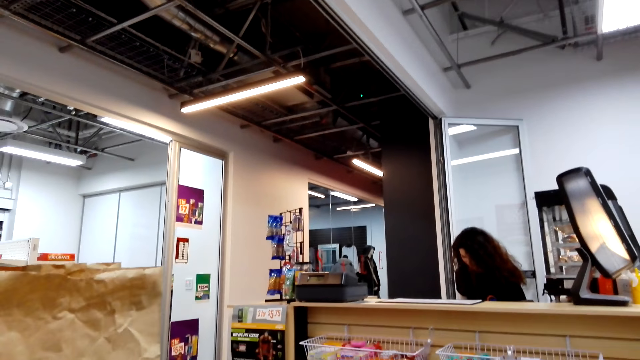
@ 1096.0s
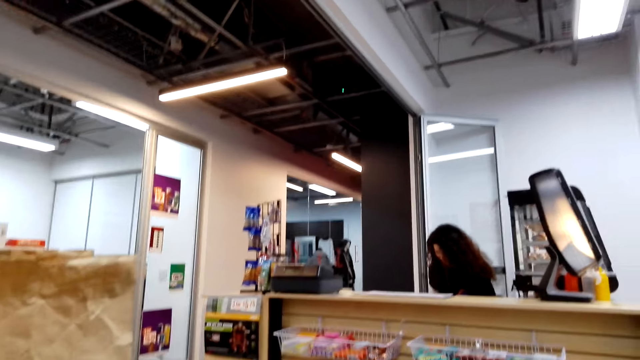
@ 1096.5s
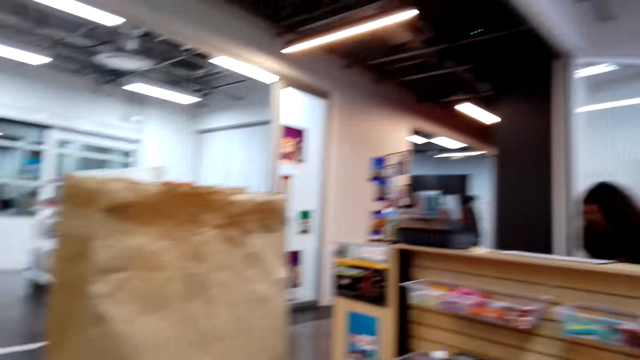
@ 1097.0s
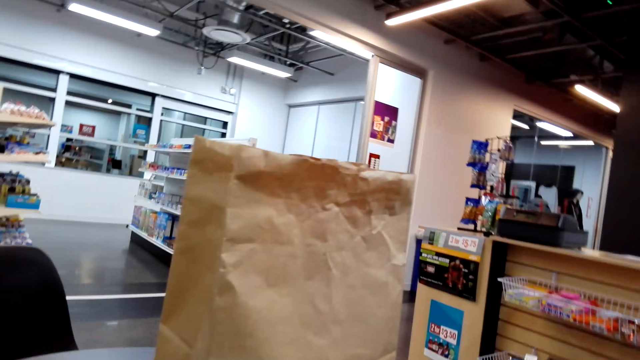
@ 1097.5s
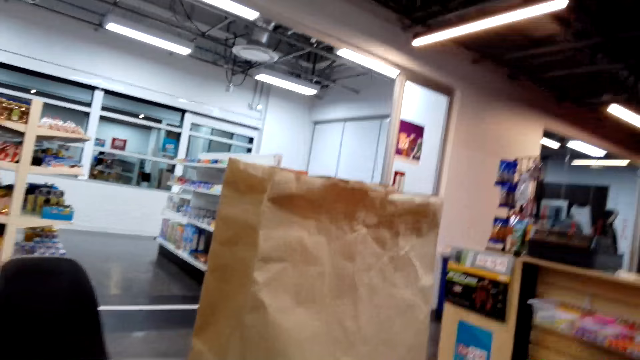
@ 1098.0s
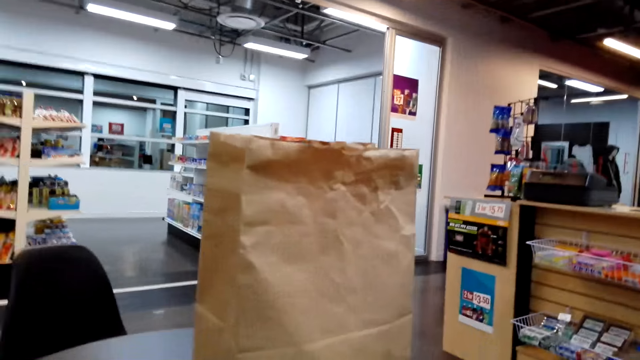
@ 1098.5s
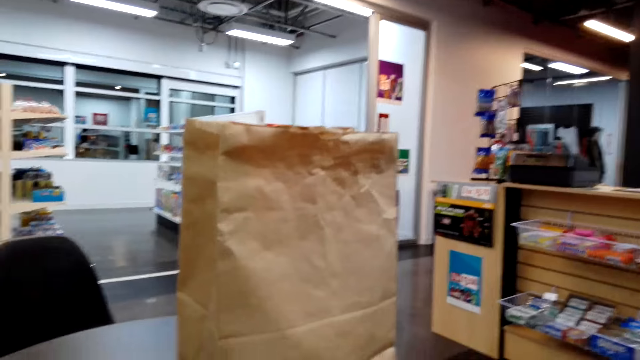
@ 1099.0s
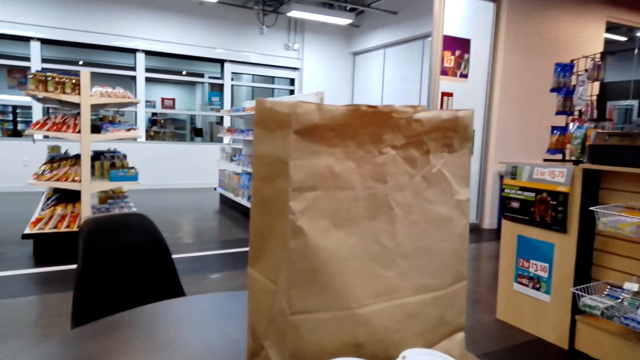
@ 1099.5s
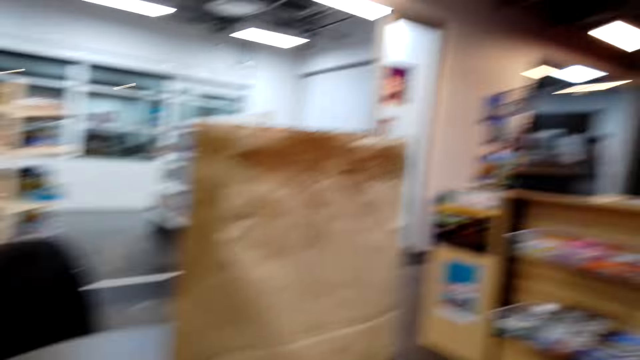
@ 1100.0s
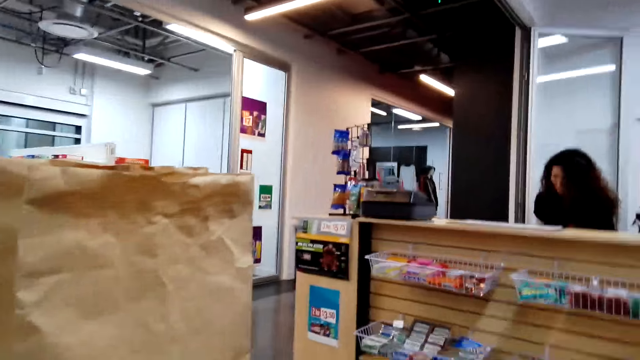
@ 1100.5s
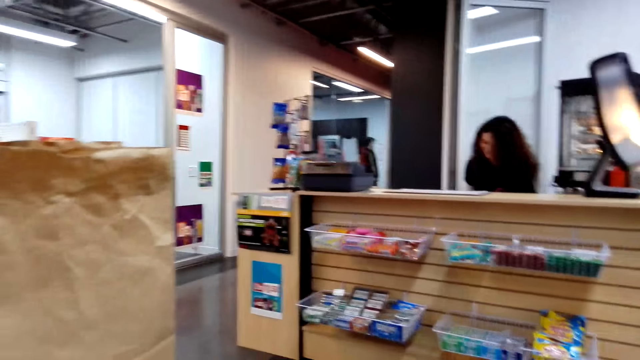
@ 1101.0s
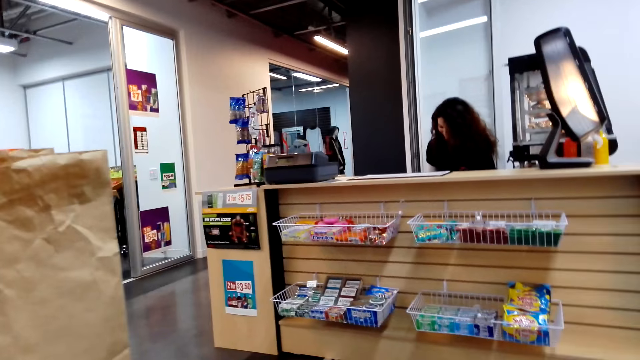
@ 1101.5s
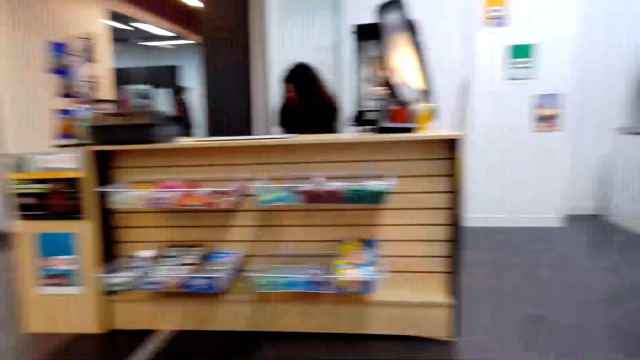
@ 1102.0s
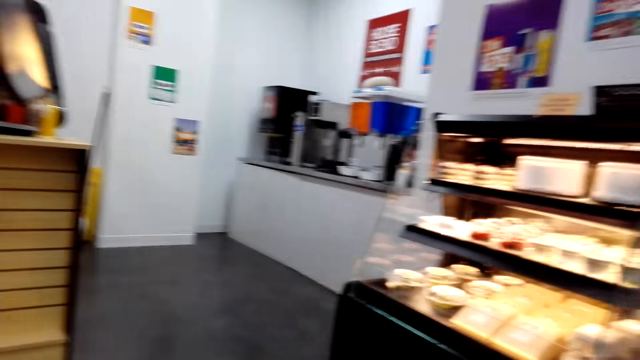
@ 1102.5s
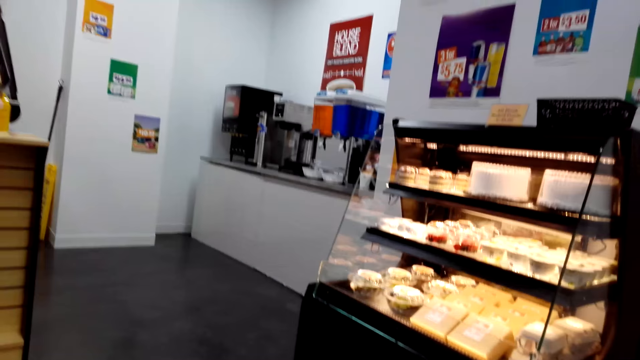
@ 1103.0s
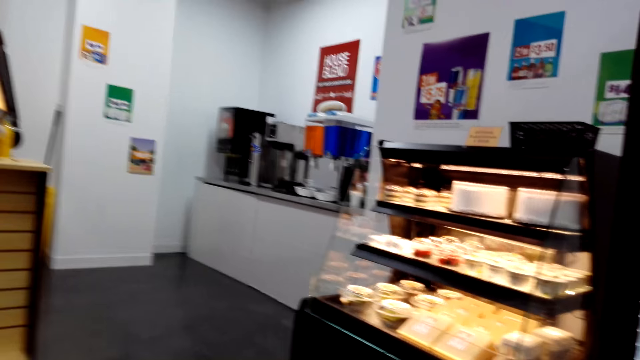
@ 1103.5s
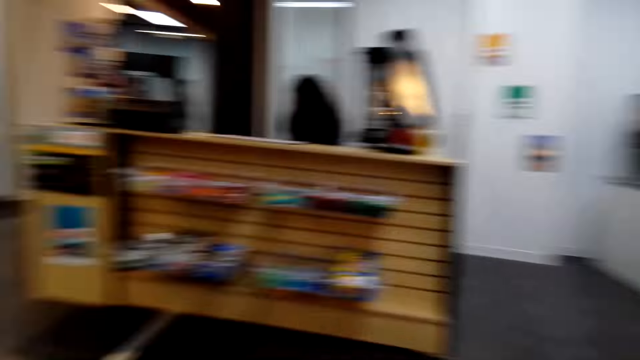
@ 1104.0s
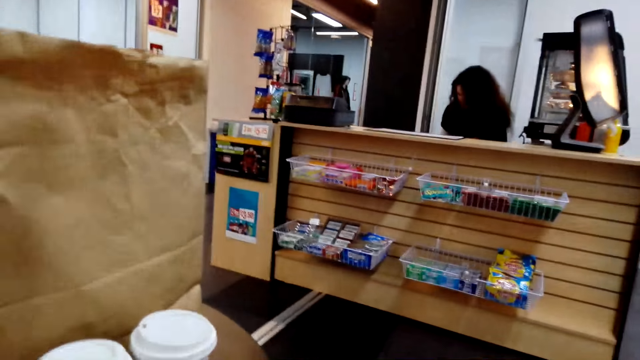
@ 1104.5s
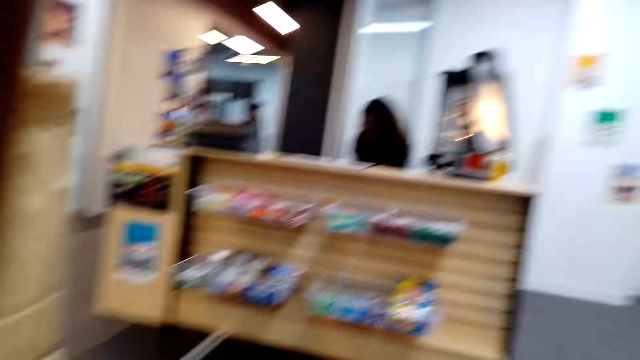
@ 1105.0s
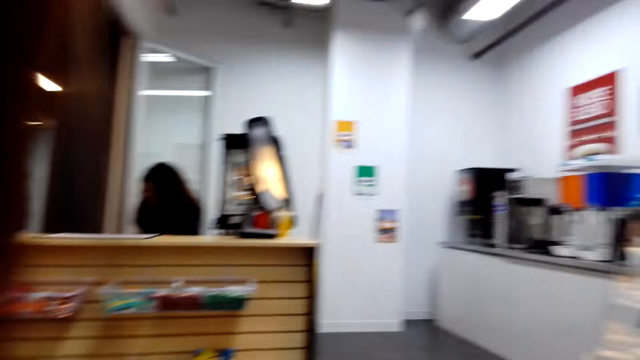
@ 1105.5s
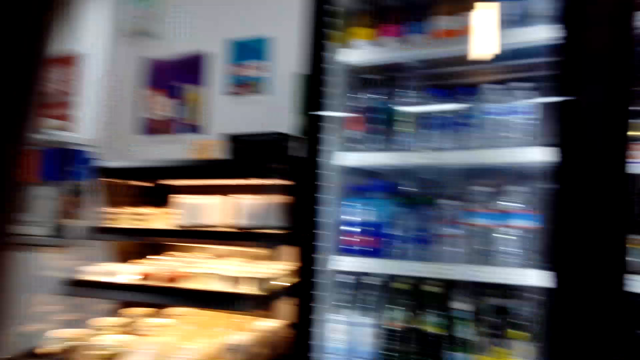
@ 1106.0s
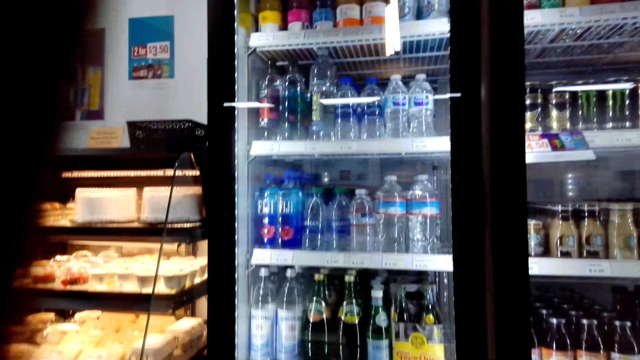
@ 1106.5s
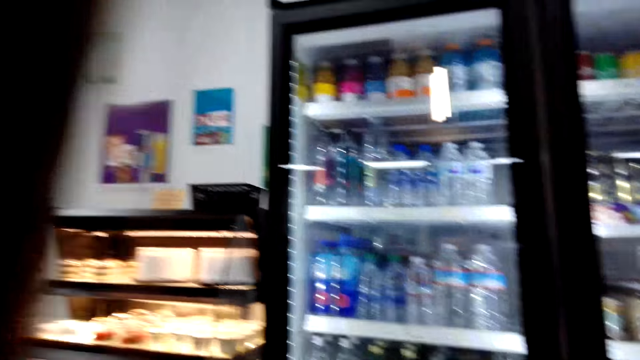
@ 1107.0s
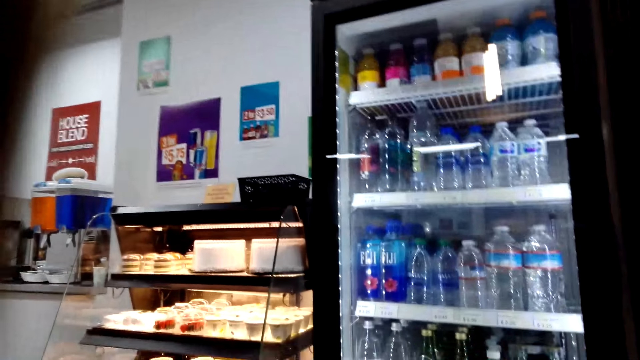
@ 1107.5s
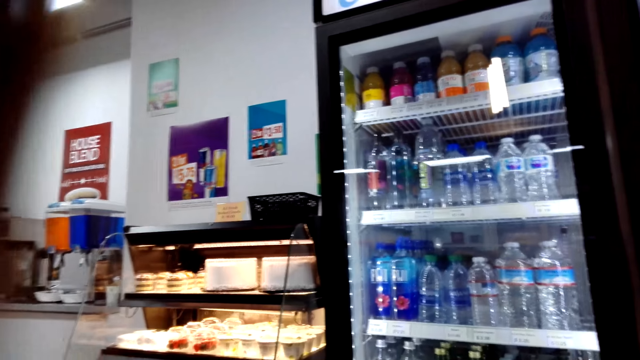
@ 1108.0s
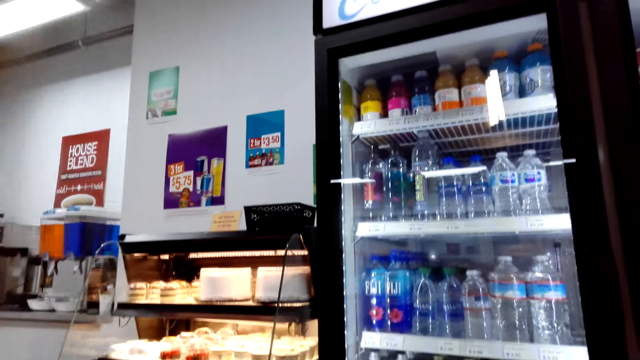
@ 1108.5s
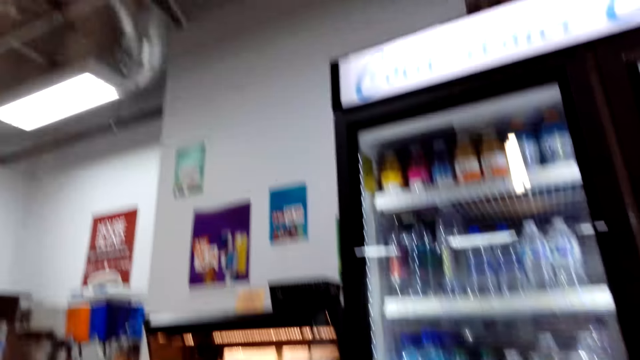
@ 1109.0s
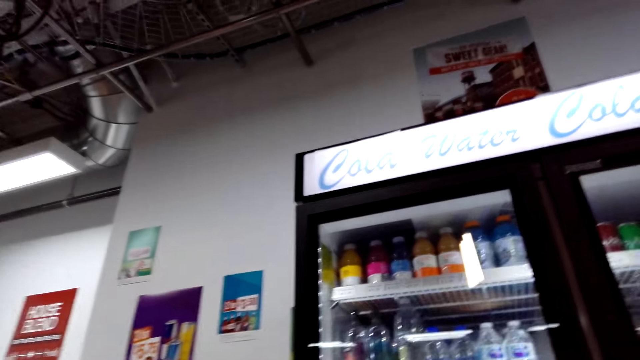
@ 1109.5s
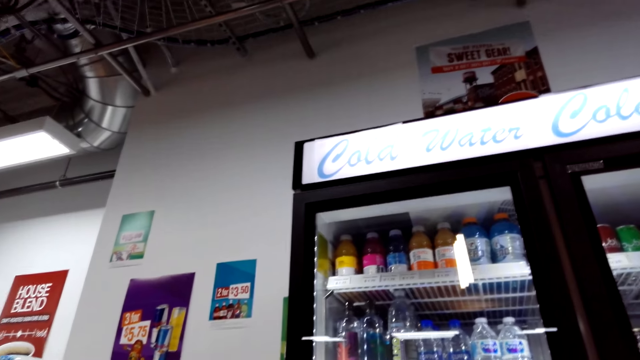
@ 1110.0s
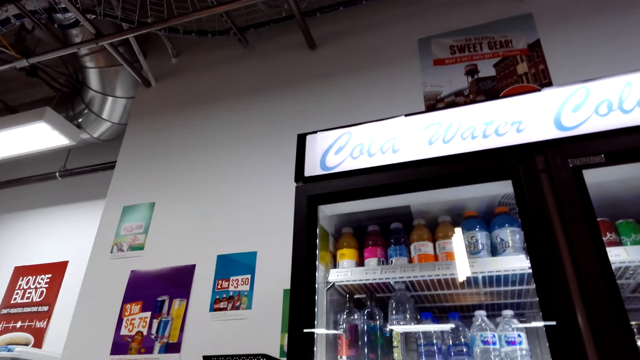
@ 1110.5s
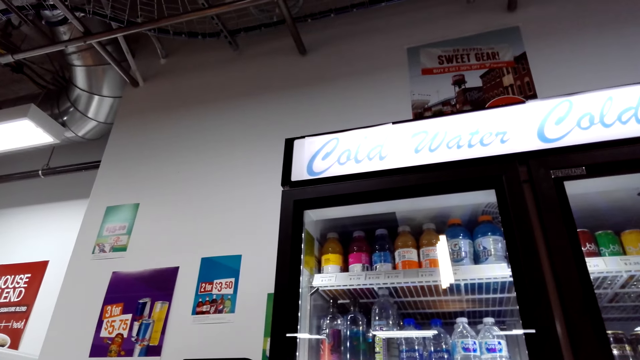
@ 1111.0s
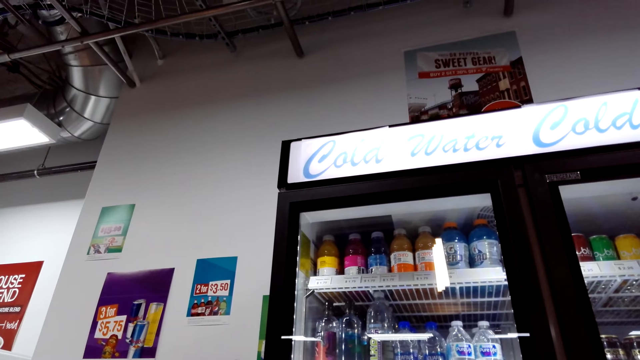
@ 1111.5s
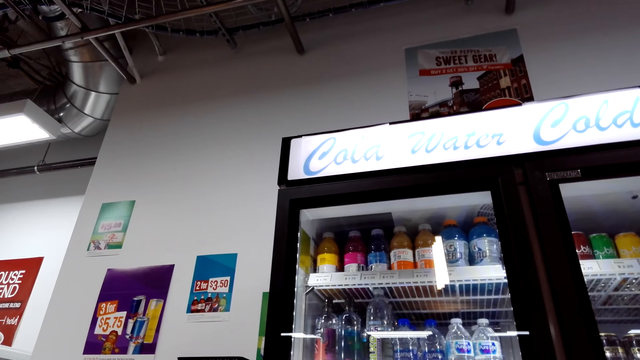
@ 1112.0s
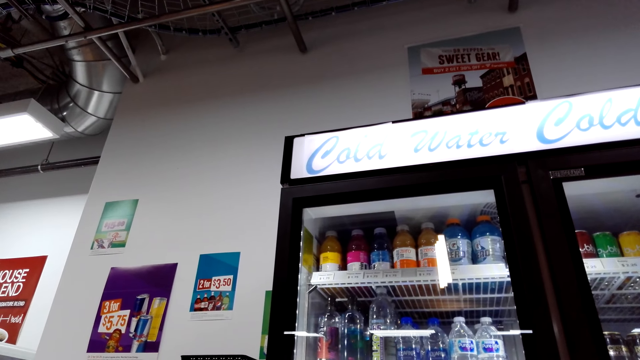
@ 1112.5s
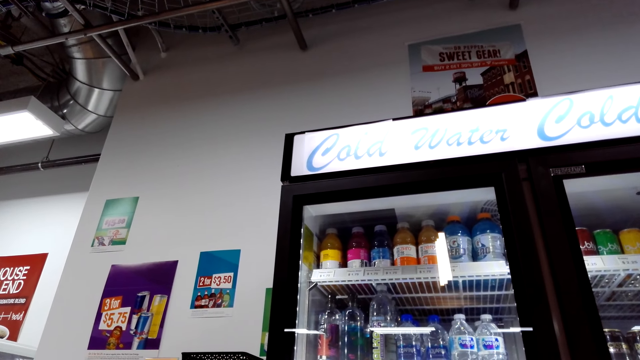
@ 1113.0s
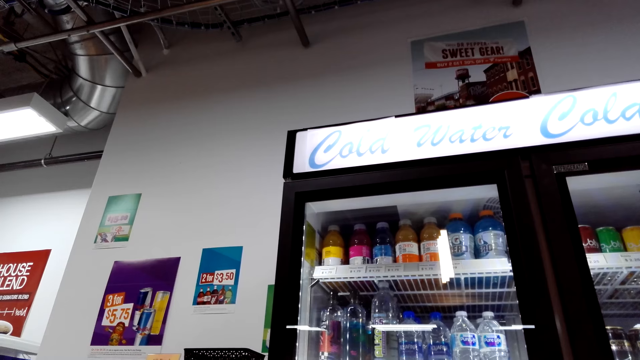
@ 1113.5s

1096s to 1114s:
The camera wearer lifts up the hand. They look at the fridge. They walk around the shop.
